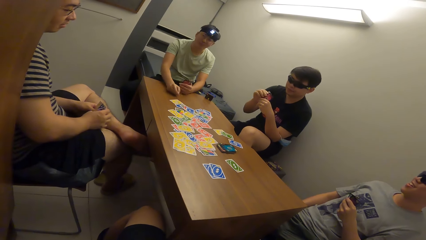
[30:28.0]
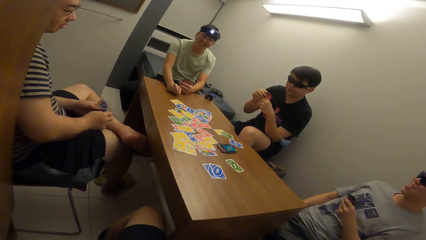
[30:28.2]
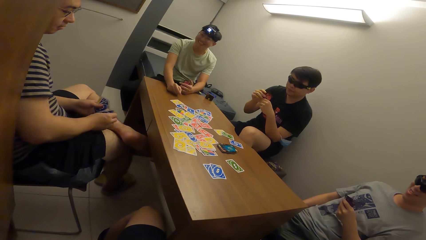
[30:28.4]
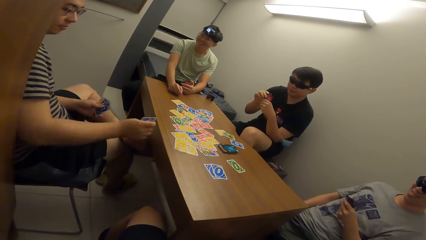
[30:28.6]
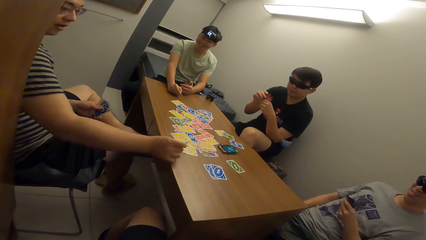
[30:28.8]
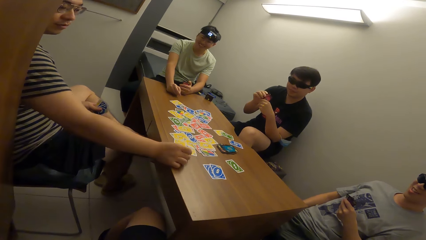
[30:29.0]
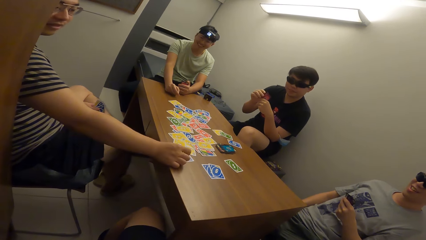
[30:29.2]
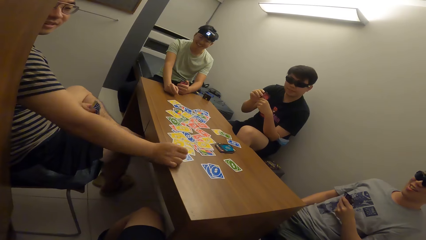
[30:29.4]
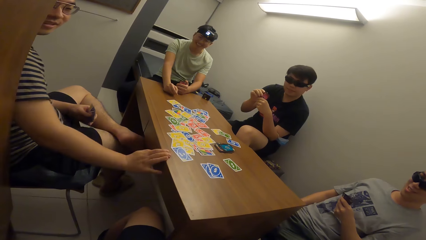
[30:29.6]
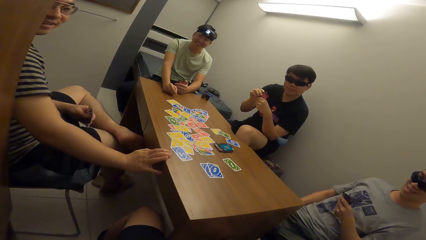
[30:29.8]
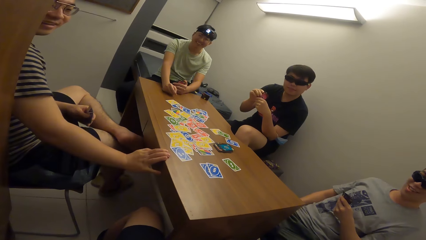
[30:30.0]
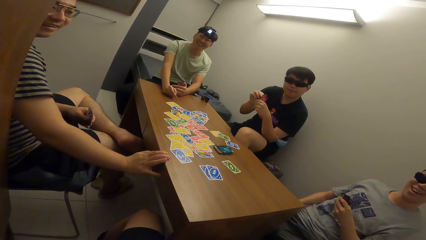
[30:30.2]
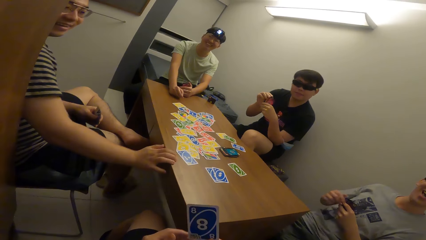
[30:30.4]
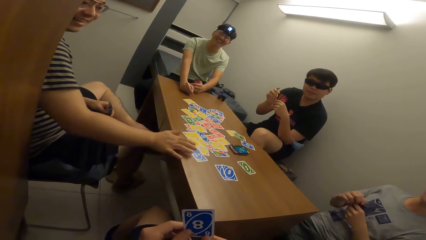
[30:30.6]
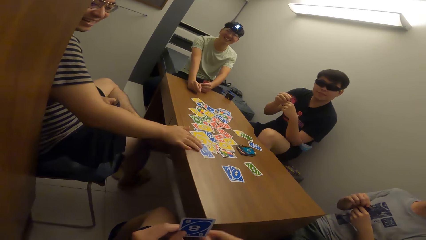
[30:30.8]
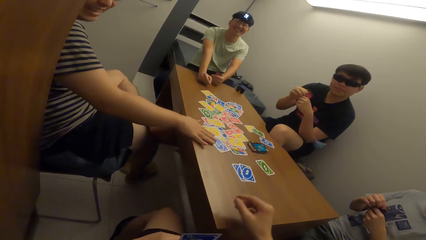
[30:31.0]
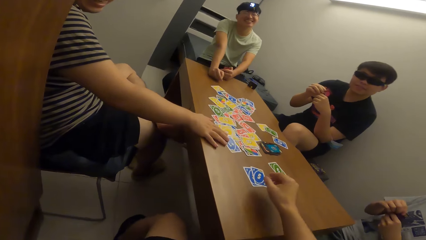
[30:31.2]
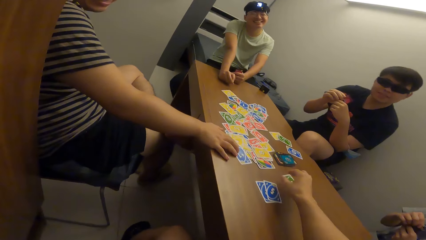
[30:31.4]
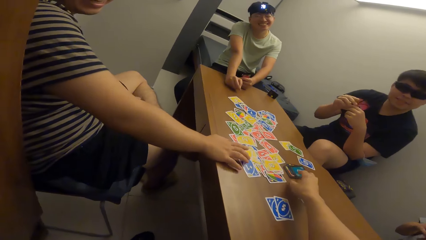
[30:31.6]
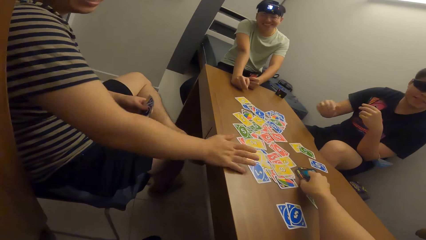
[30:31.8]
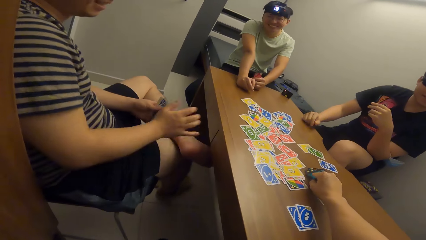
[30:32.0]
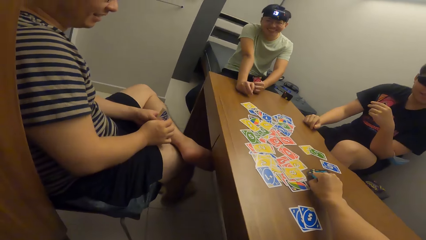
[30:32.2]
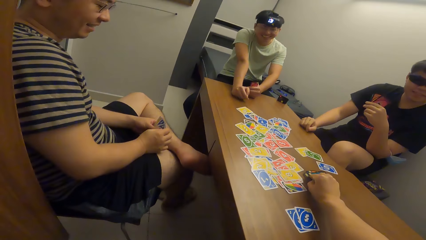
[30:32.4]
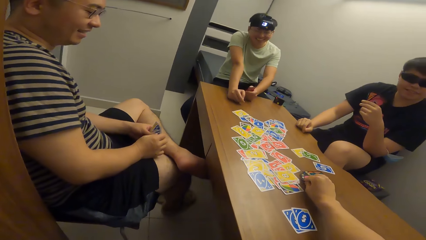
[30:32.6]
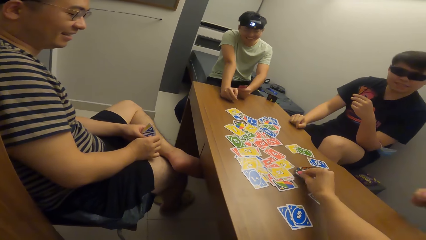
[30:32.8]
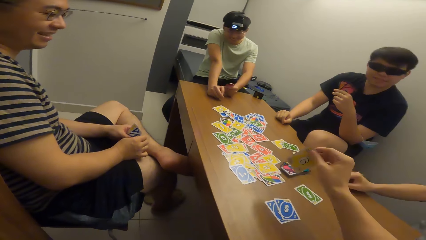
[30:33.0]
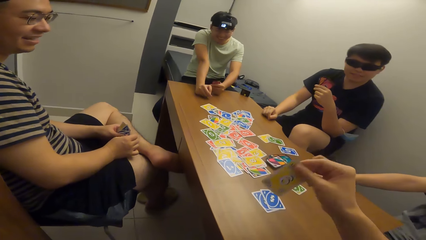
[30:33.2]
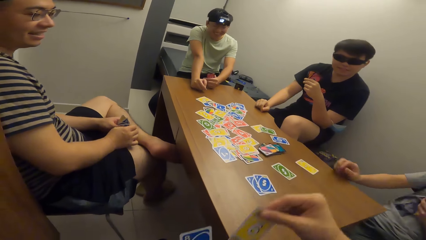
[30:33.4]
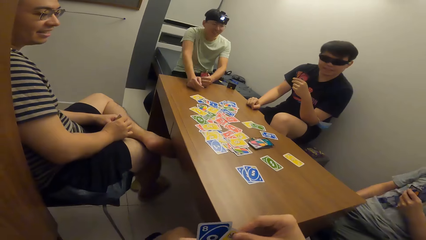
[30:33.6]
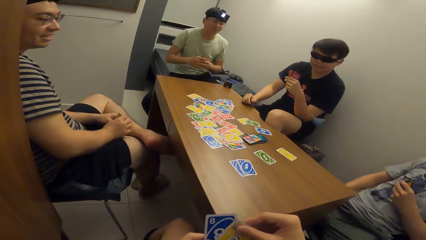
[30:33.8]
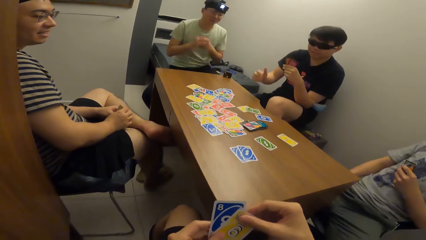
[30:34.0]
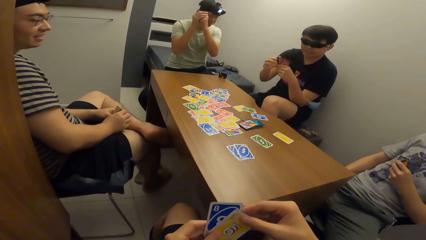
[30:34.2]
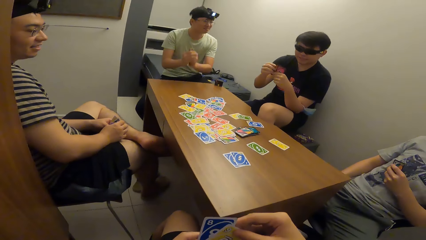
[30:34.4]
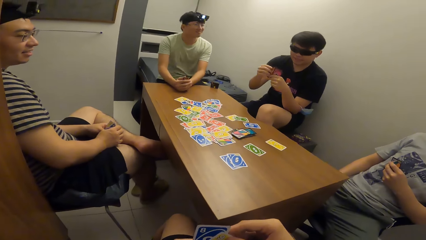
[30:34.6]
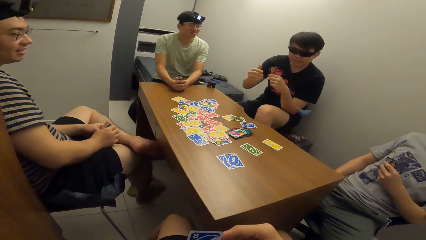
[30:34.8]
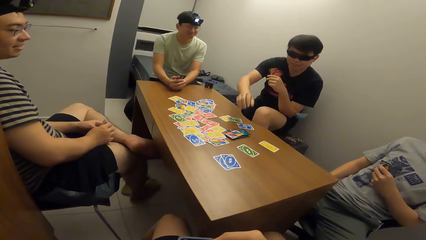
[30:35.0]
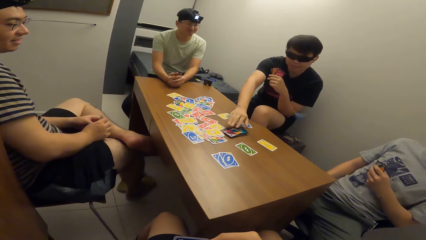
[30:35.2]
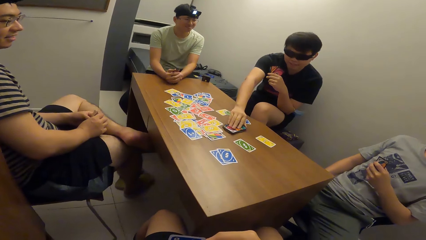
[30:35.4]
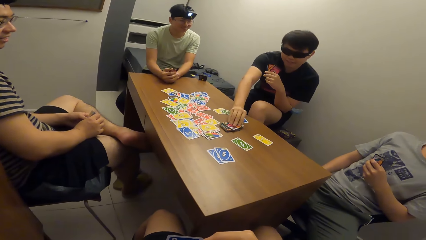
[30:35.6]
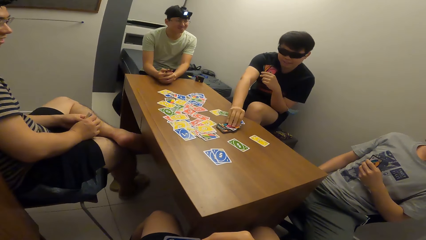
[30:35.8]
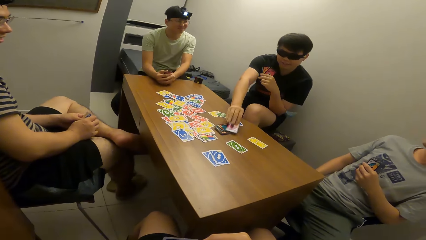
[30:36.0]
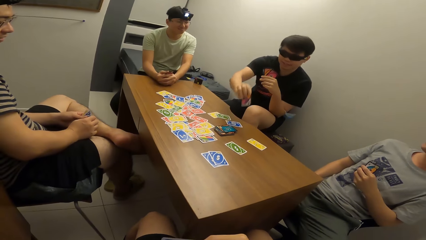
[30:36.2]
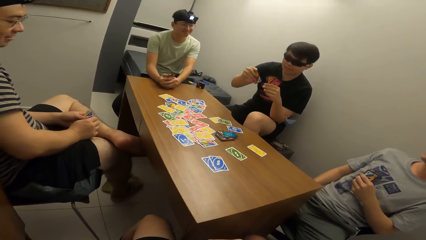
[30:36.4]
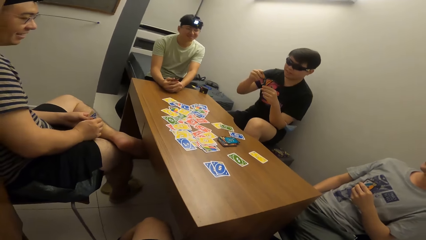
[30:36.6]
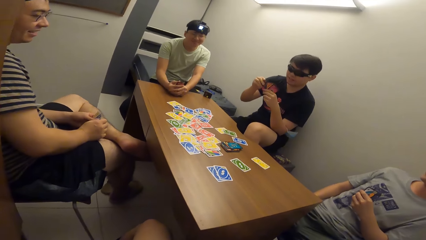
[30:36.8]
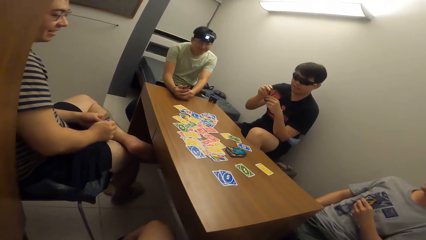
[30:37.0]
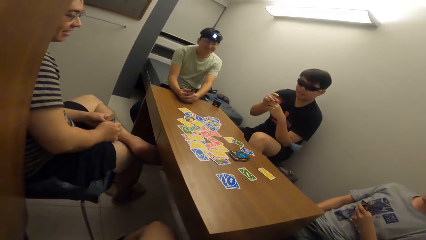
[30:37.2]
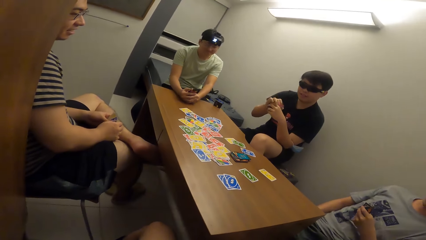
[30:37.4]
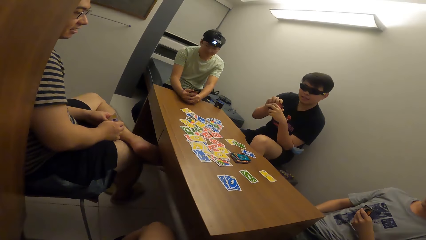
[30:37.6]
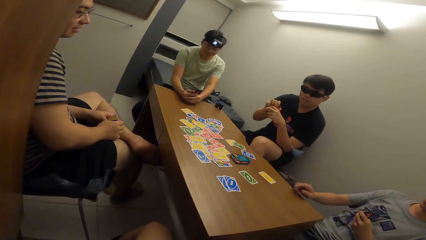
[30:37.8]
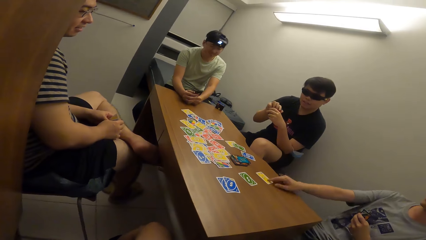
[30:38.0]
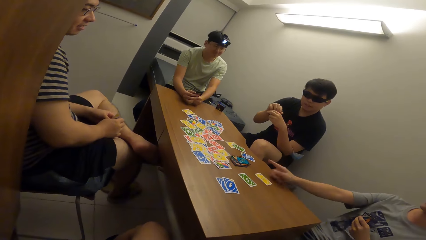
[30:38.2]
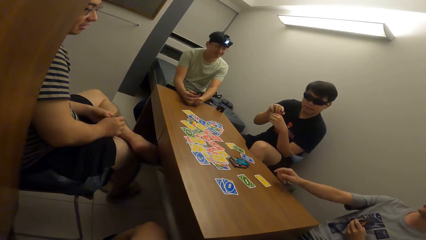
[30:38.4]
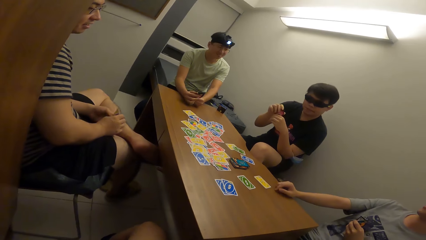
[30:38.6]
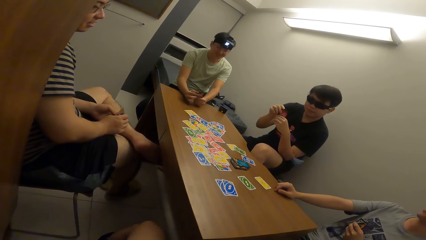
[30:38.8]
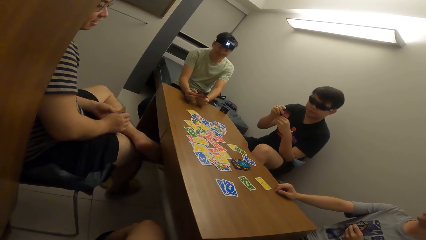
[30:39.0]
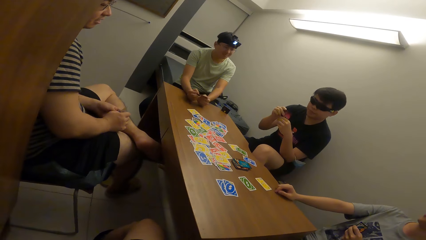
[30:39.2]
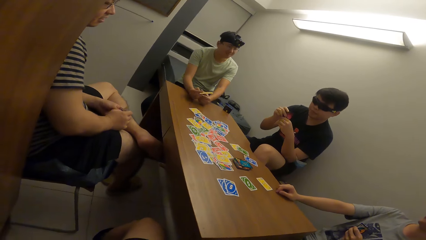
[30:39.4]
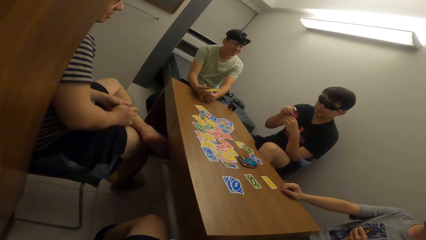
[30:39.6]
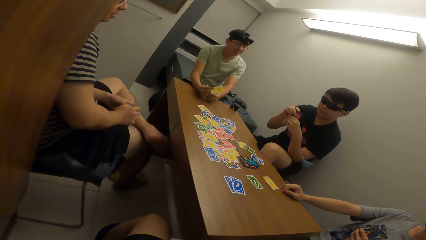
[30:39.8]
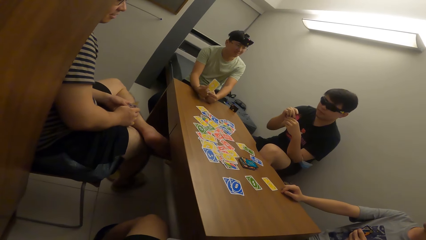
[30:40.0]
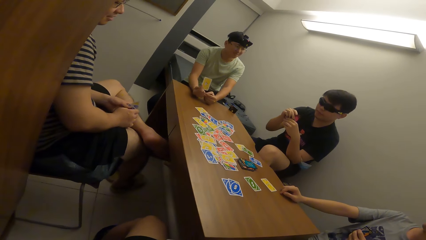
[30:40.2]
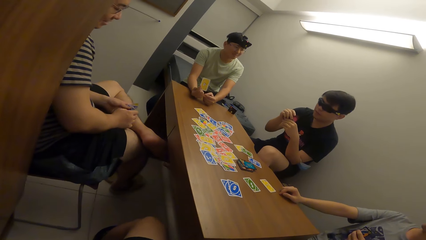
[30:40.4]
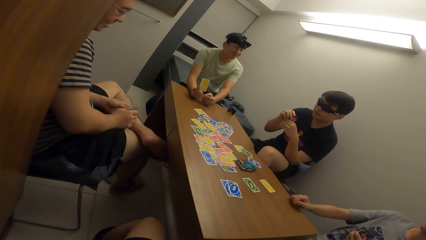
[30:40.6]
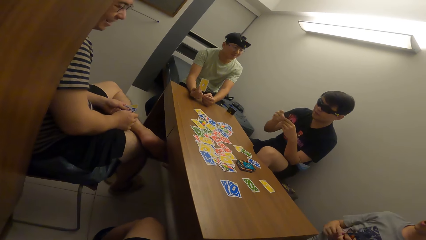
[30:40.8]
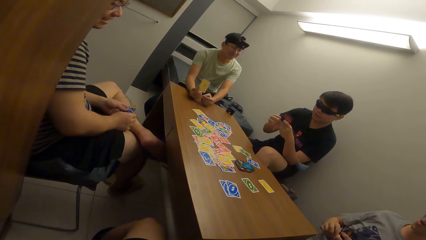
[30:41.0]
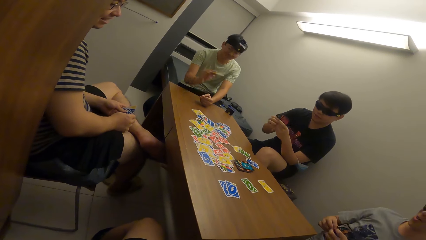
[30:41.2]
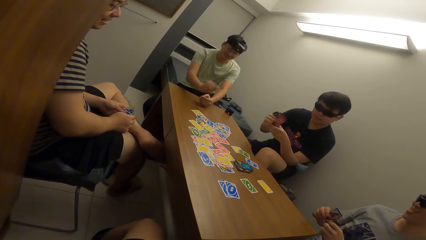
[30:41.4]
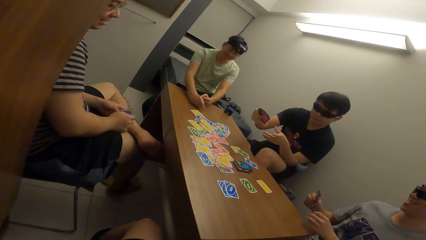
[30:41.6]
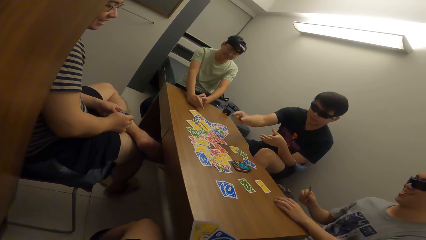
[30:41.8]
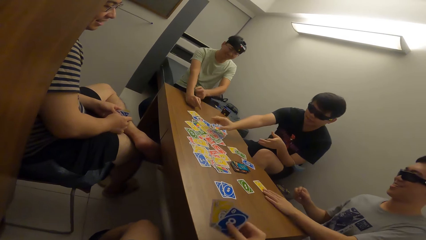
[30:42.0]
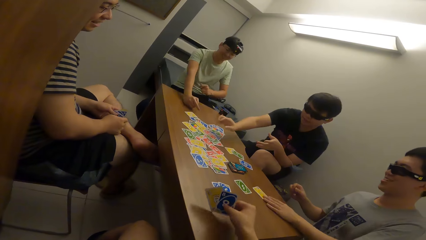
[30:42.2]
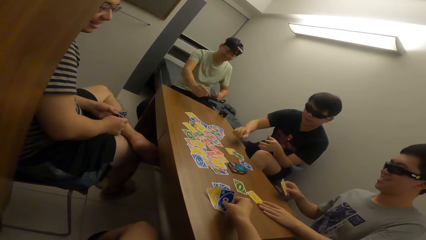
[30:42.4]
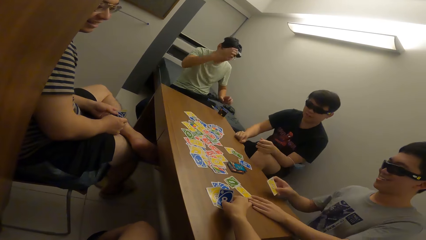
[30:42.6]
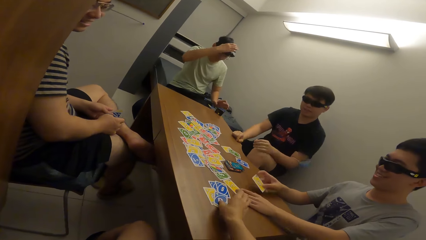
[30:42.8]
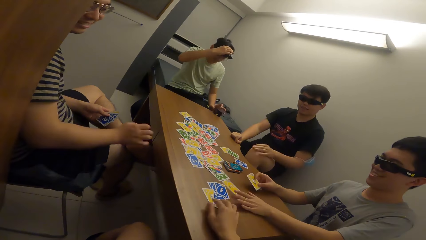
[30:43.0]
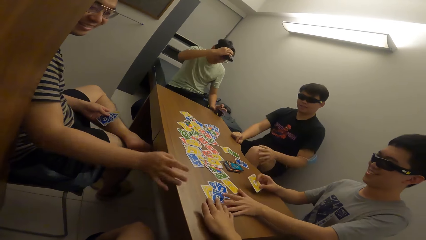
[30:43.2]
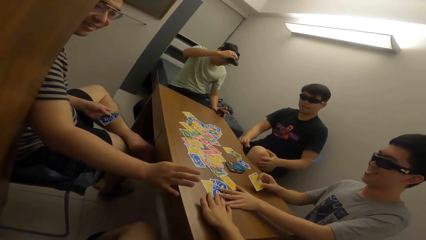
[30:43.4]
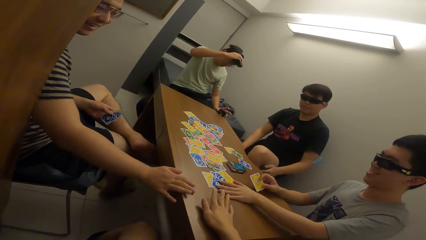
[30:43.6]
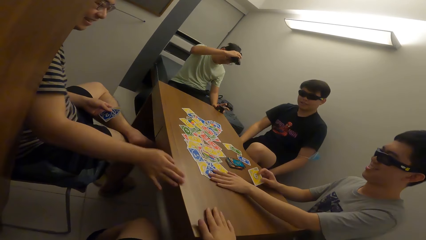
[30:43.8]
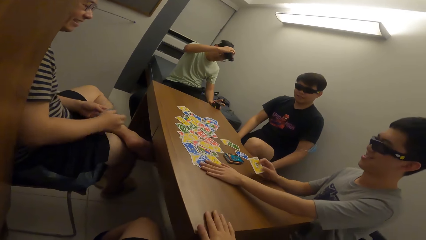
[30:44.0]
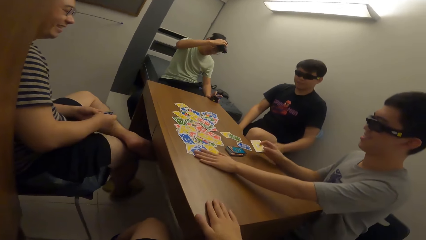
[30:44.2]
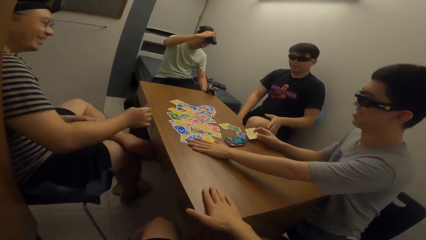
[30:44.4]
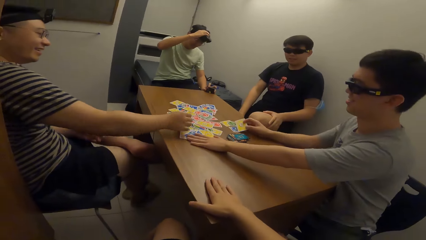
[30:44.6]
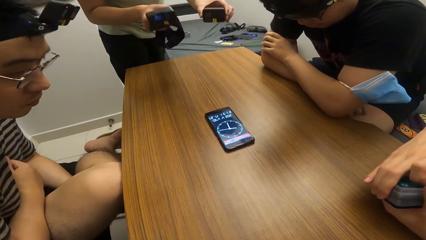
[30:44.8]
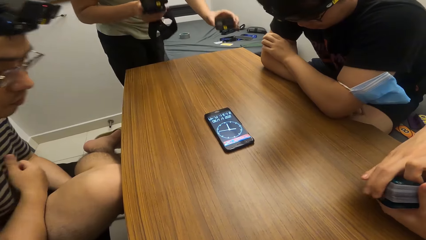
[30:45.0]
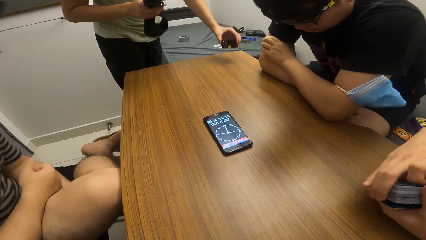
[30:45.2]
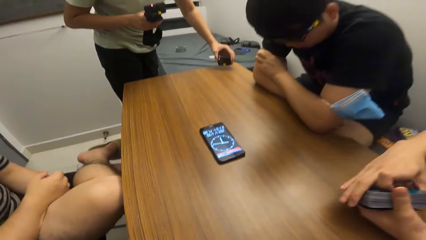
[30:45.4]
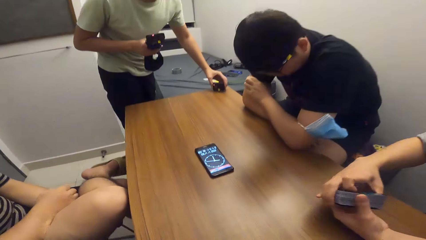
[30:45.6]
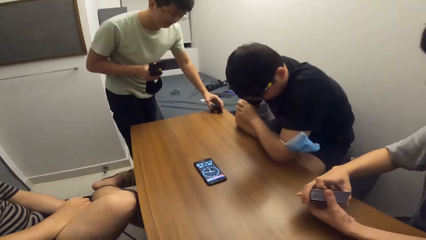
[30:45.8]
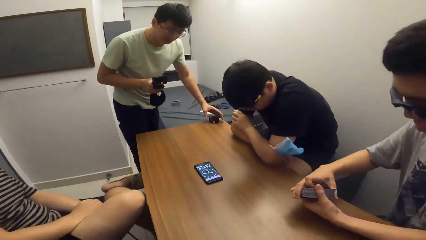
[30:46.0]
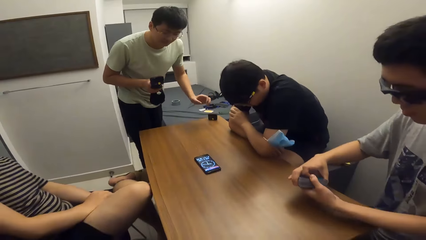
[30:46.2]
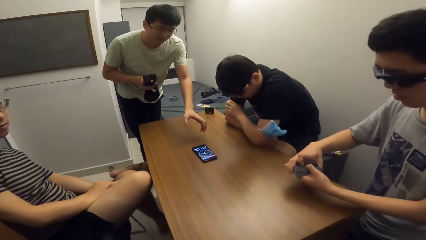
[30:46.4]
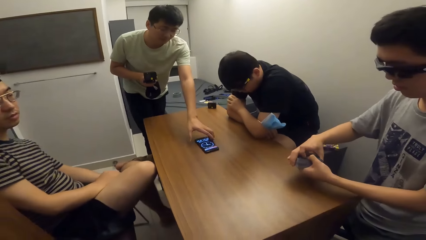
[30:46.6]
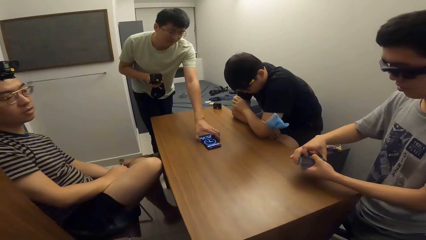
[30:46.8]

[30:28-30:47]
A man drops the playing card on the table with his right hand and picks a playing card. The camera wearer picks a playing card from the table with his right hand. Another man drops the playing card on the table with his right hand. A third man picks up a playing card on the table with his right hand. A fourth man drops the playing card on the table with his right hand. The third man drops the playing cards on the table with his right hand. The second man adjusts the playing card on the table with his left hand. The camera wearer drops the playing cards on the table with his right hand. The second man adjusts the playing cards on the table with both hands. The first man drops the playing card on the table with his right hand. The second man shuffles the playing cards together with both hands. The fourth man picks a phone on the table with his left hand.
